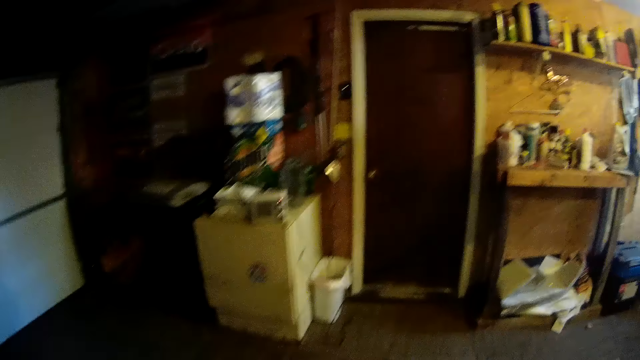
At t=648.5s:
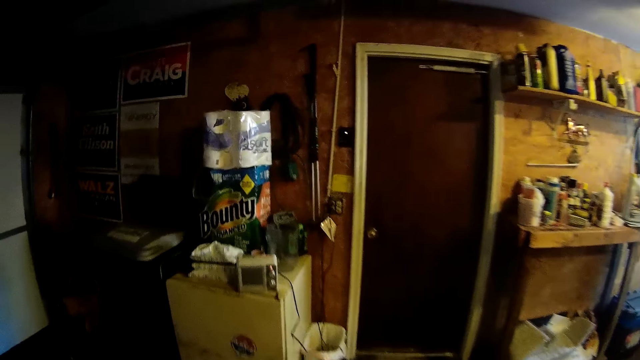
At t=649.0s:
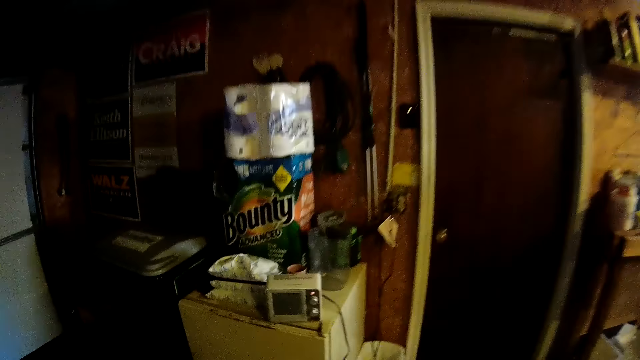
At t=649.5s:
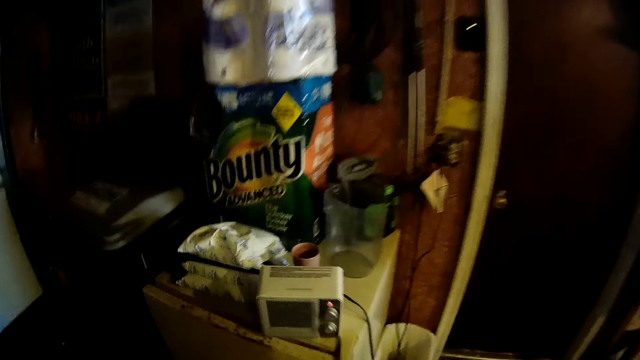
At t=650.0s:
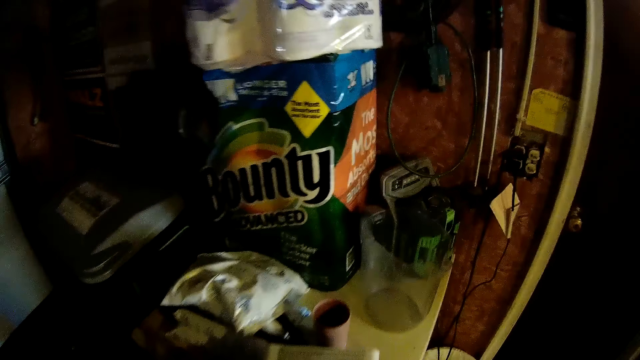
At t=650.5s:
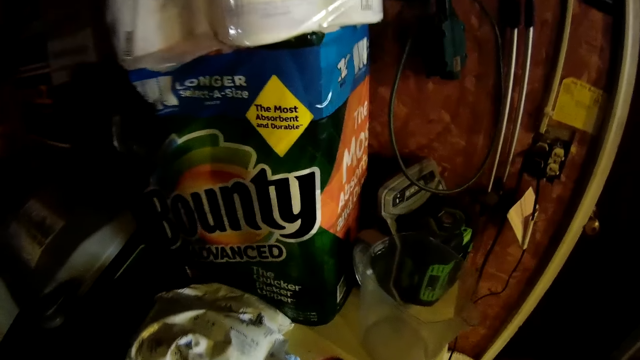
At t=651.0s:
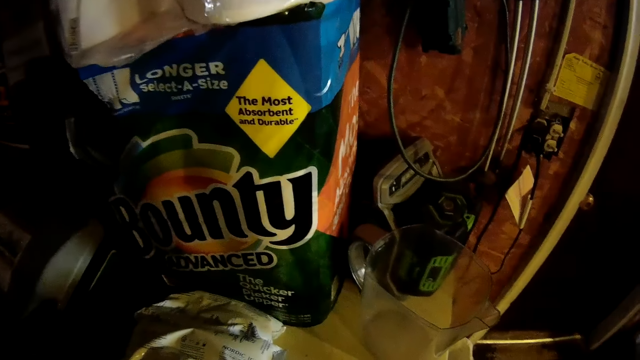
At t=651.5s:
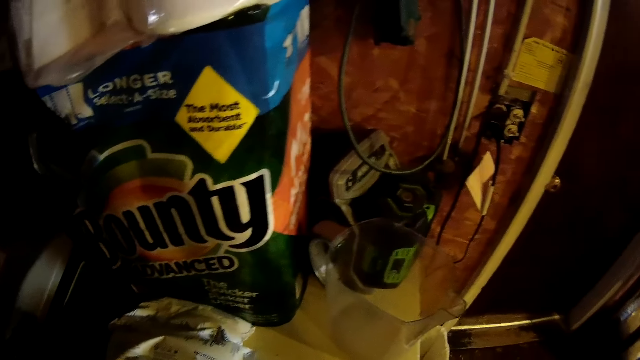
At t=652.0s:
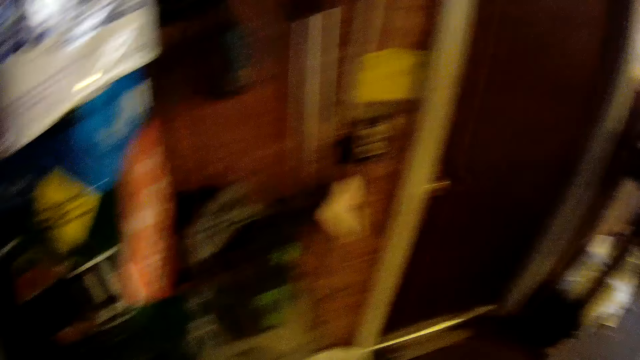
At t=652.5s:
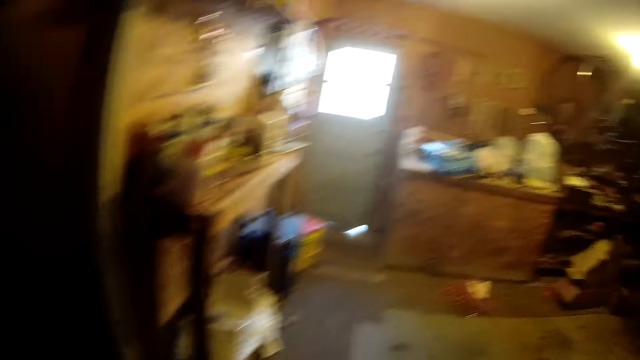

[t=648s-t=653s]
The camera wearer moves around the store.

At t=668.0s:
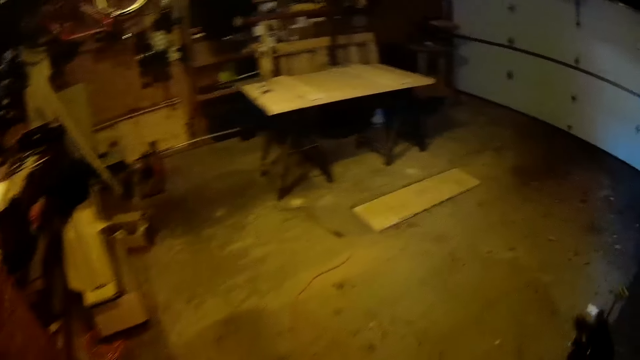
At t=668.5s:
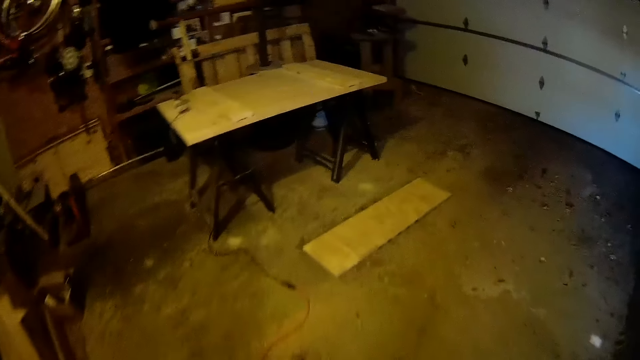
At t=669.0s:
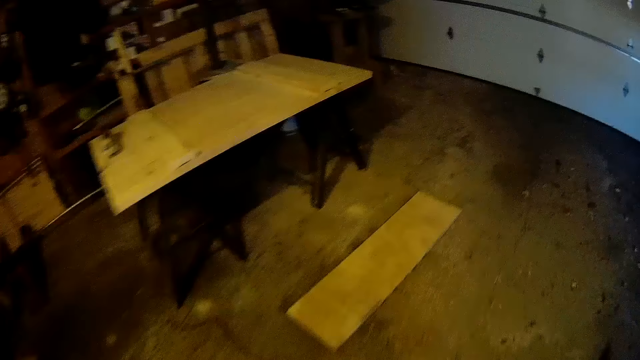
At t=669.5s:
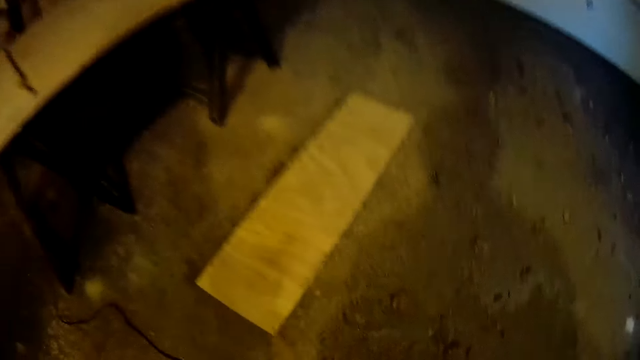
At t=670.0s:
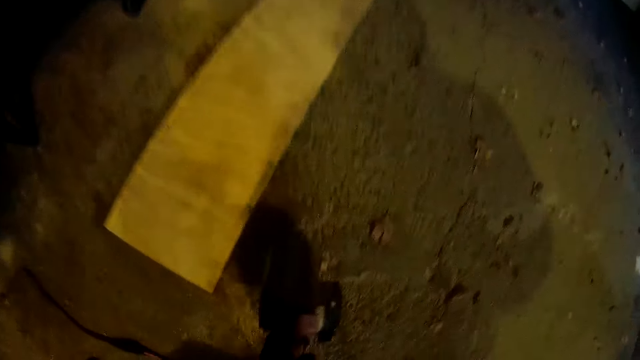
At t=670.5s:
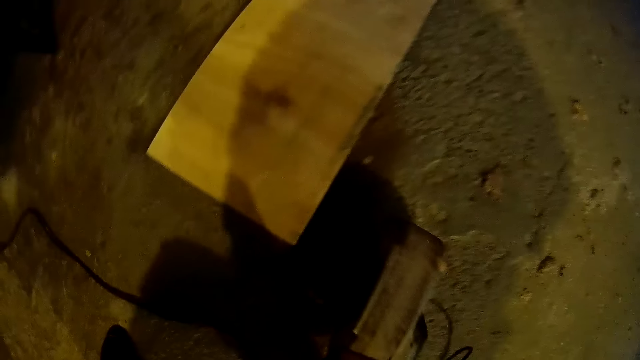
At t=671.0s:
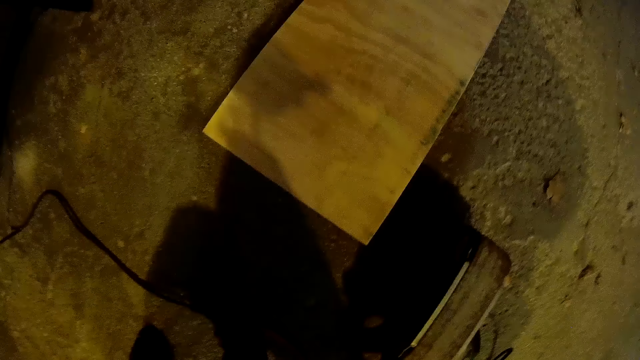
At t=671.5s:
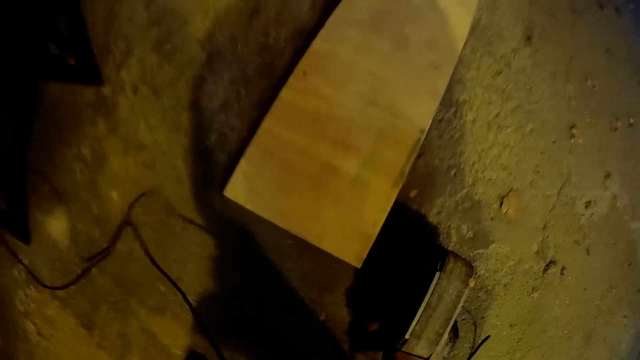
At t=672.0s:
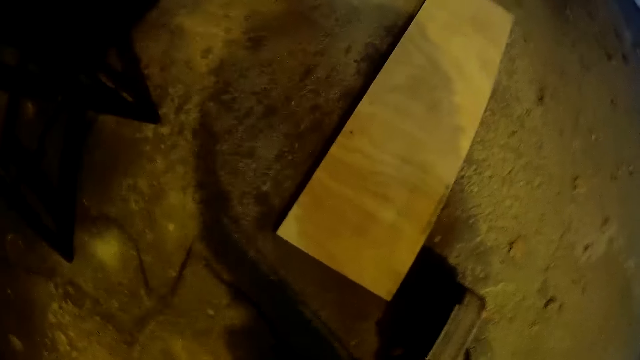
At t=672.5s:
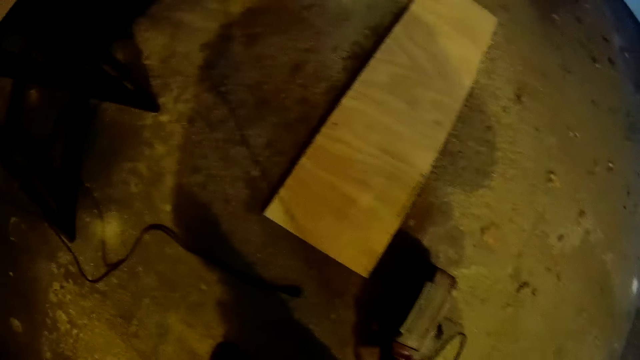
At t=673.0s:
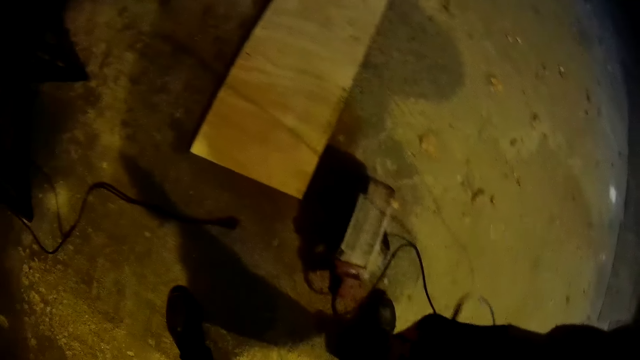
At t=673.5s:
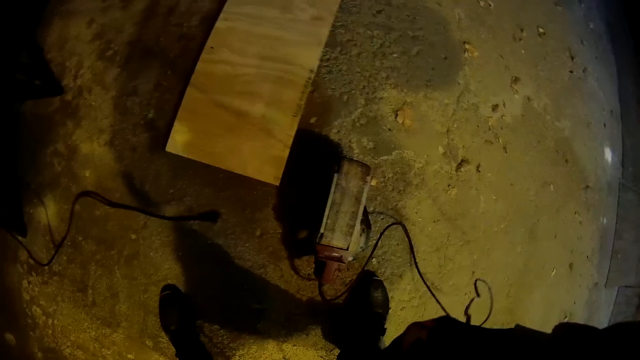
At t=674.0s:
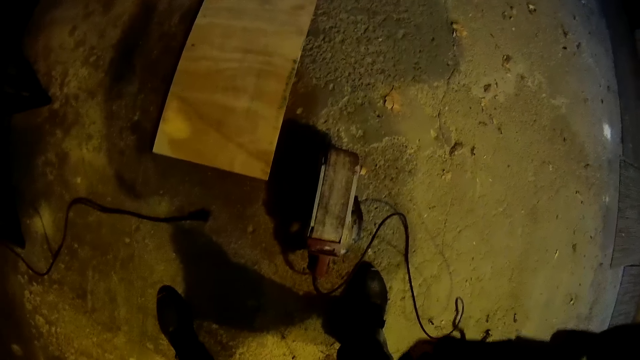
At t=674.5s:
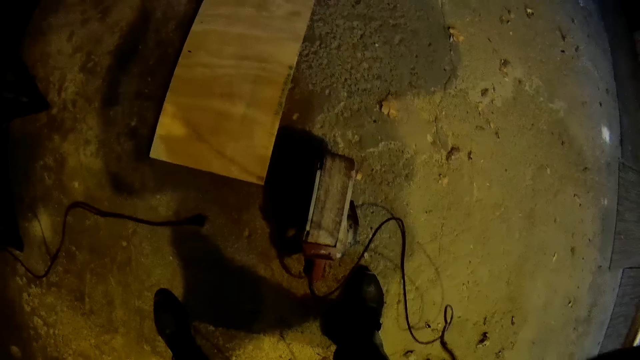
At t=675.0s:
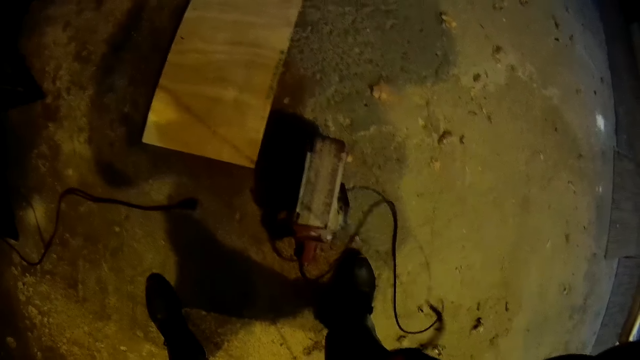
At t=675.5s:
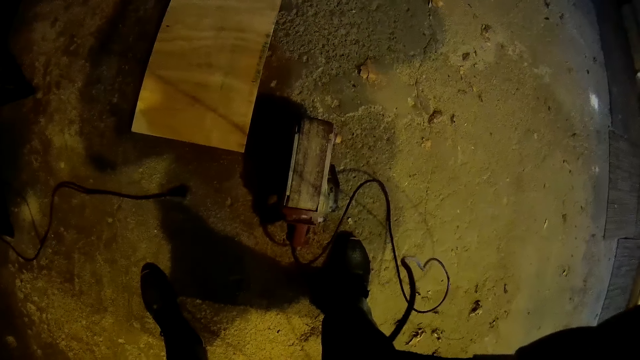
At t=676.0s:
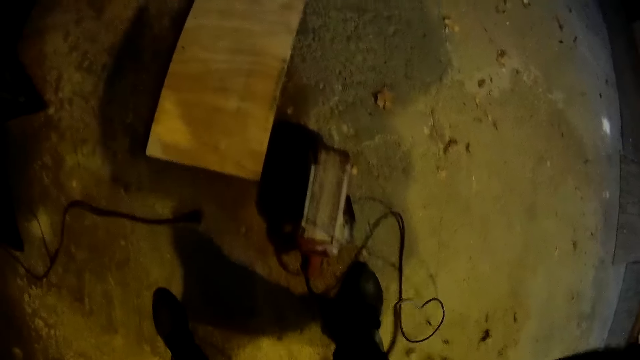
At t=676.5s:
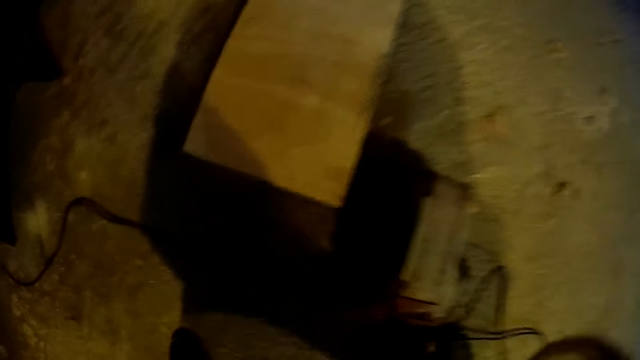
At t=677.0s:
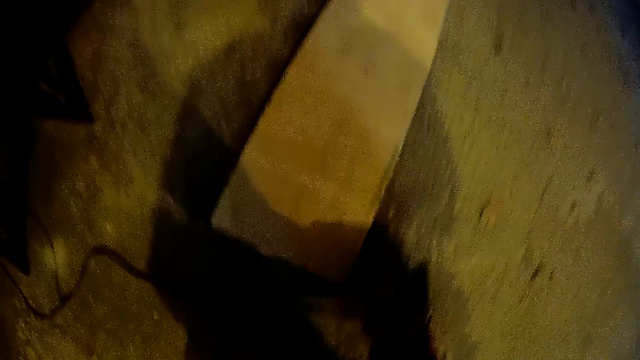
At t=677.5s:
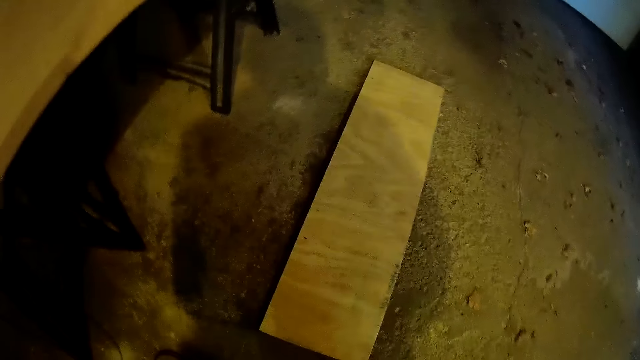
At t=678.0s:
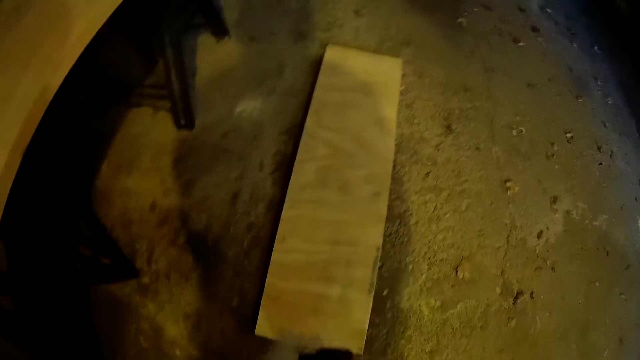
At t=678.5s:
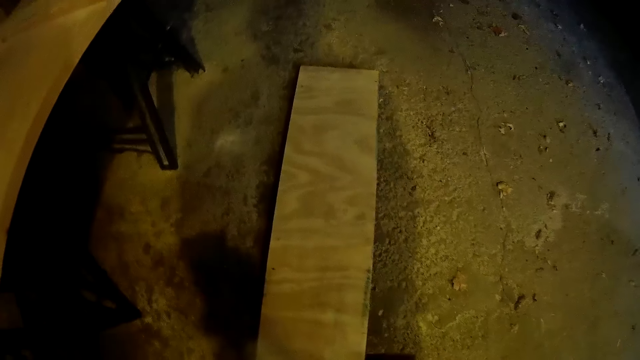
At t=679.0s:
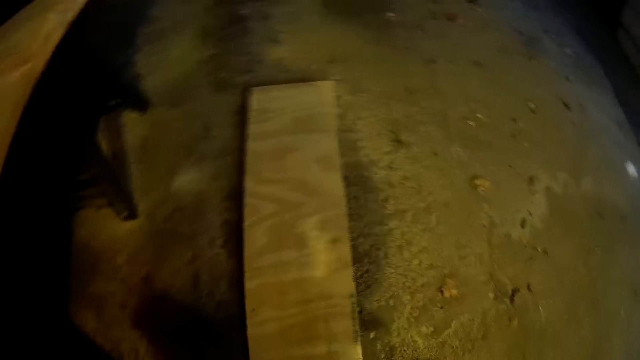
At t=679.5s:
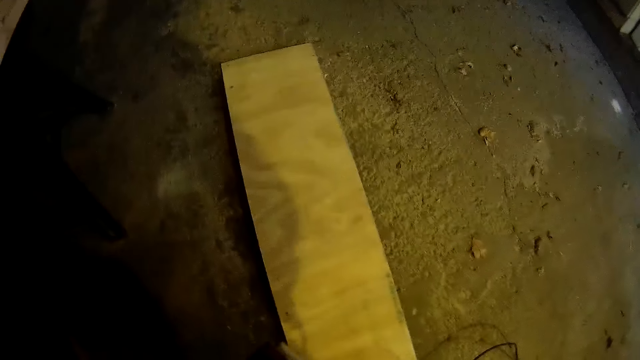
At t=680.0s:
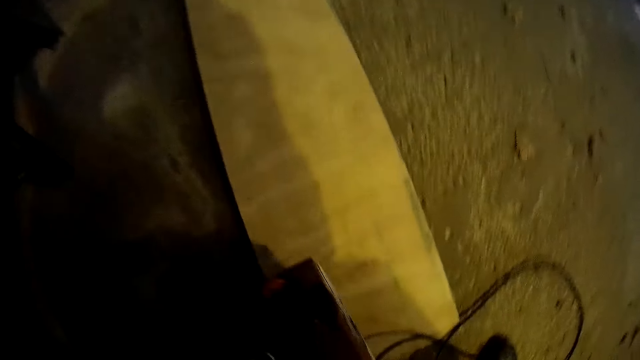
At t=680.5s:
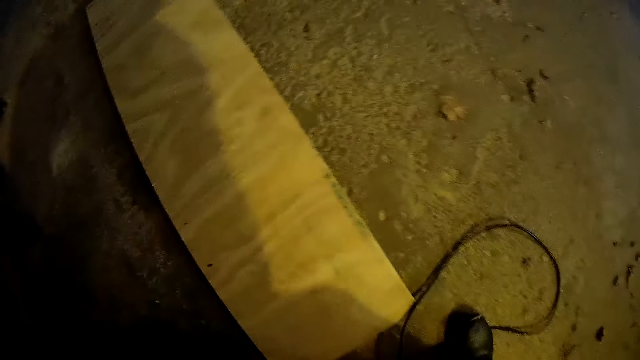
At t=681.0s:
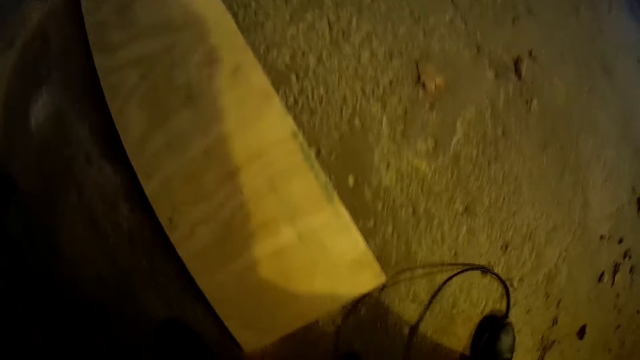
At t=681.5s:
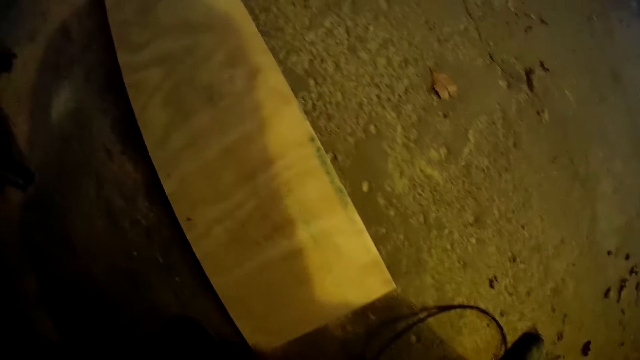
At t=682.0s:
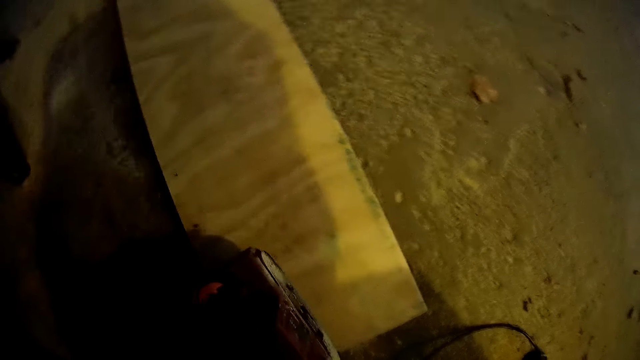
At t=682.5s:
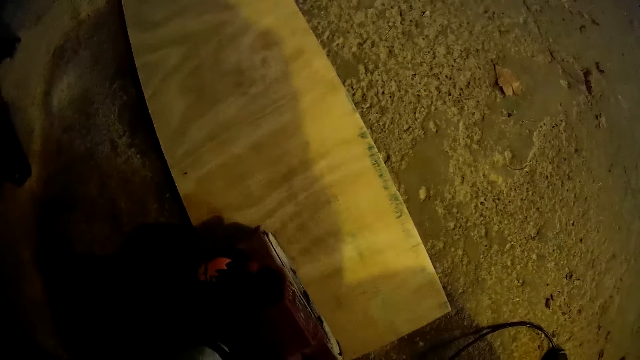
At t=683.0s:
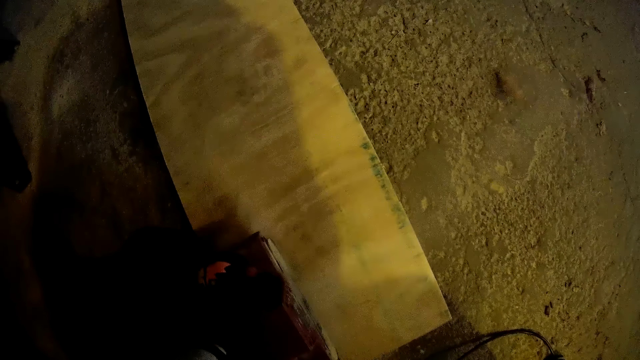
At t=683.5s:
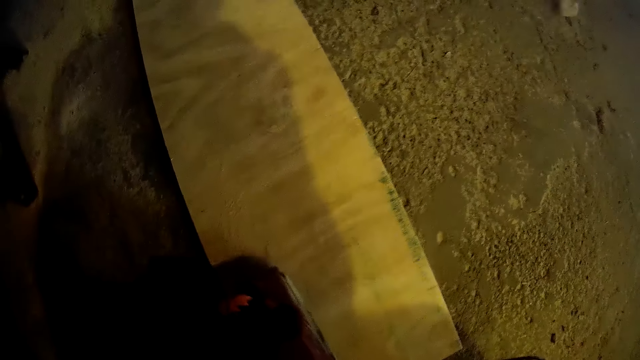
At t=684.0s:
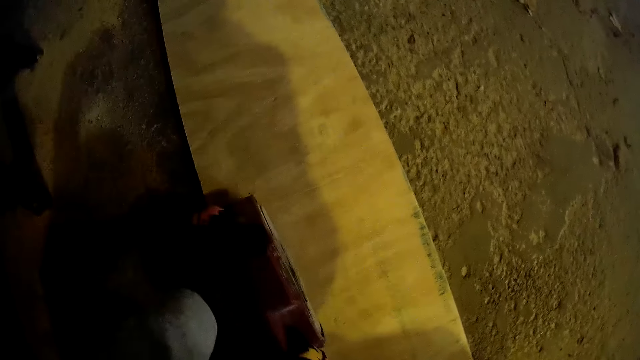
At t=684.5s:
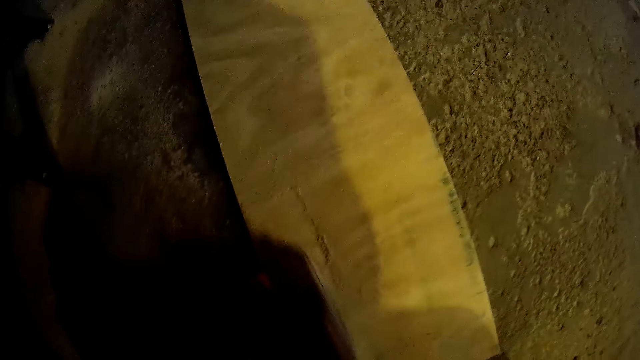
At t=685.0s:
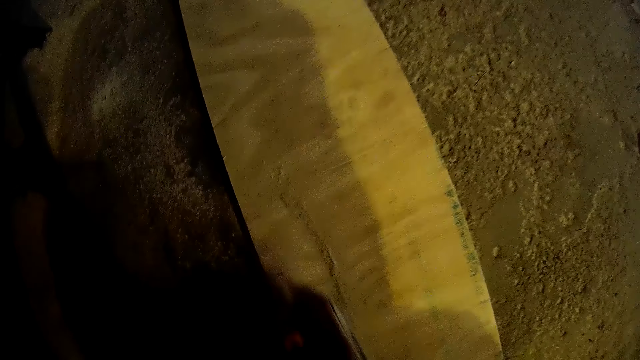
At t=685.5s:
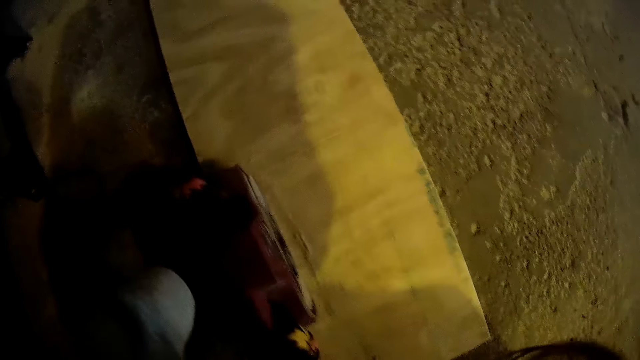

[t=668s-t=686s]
The camera wearer drops an electric wood planer or grinder on the floor. They adjust the grinder's cable and pick up the grinder from the ground. They file the long plank with the electric wood planer.
